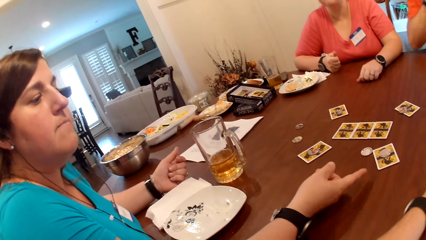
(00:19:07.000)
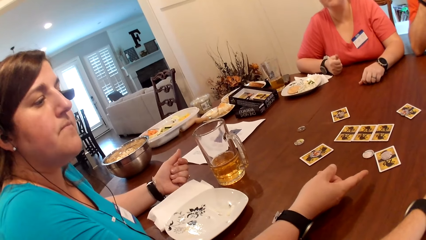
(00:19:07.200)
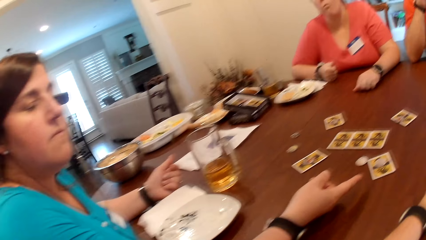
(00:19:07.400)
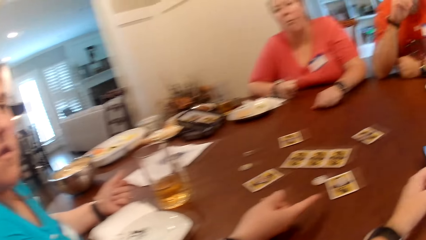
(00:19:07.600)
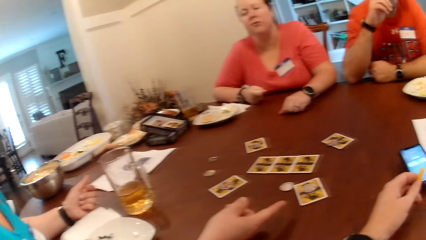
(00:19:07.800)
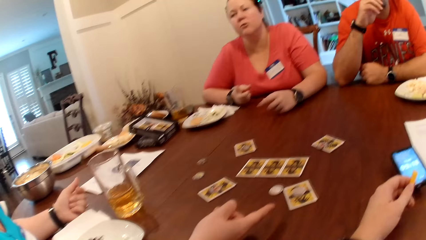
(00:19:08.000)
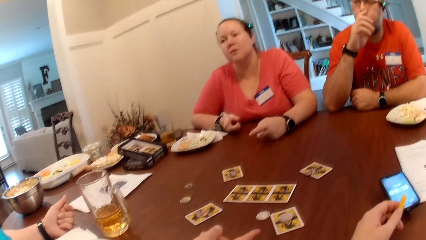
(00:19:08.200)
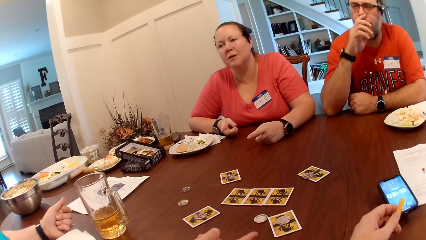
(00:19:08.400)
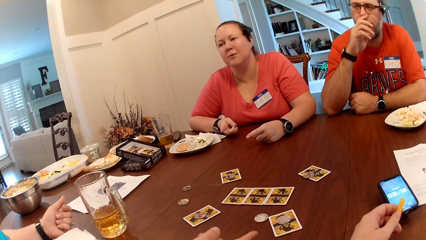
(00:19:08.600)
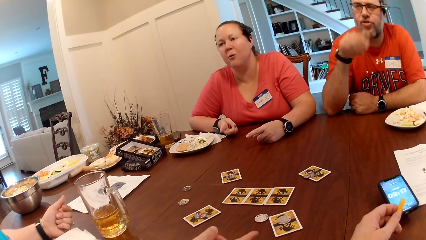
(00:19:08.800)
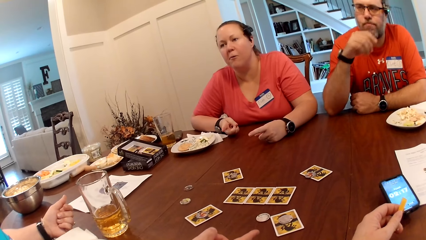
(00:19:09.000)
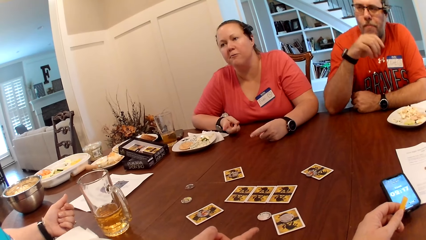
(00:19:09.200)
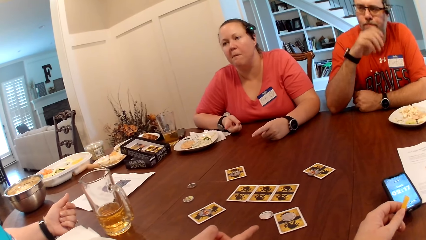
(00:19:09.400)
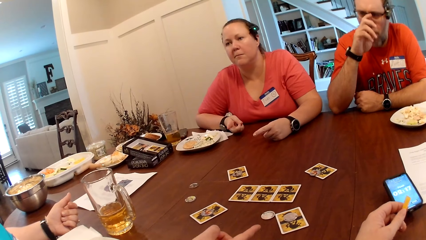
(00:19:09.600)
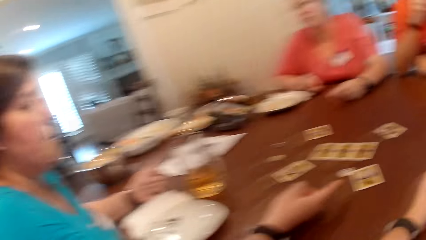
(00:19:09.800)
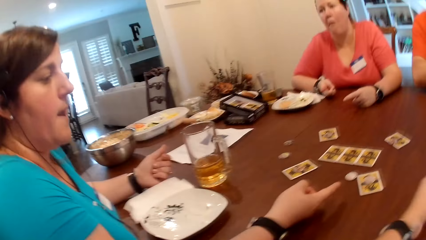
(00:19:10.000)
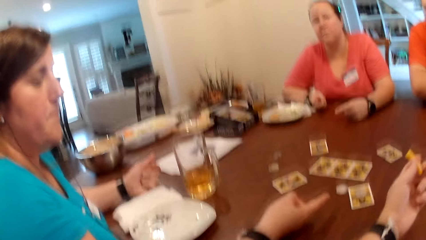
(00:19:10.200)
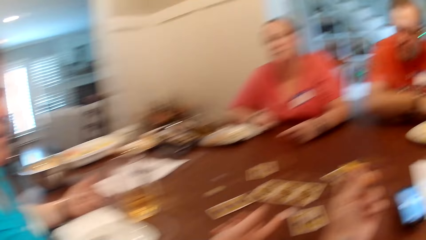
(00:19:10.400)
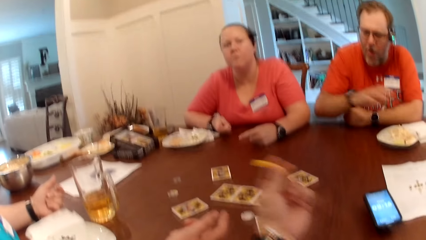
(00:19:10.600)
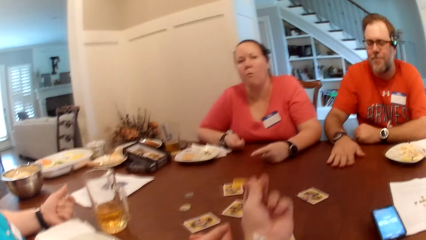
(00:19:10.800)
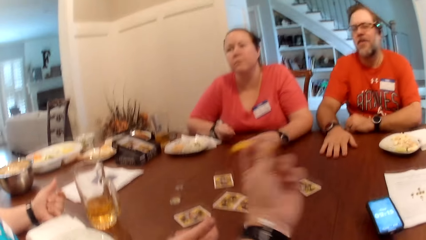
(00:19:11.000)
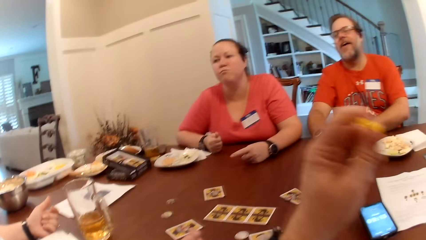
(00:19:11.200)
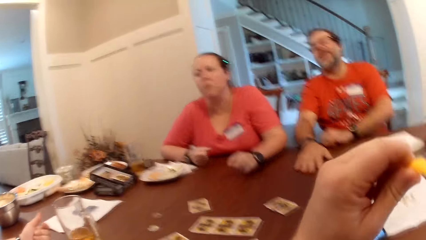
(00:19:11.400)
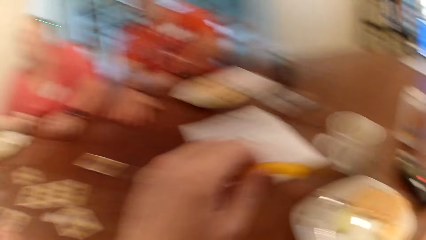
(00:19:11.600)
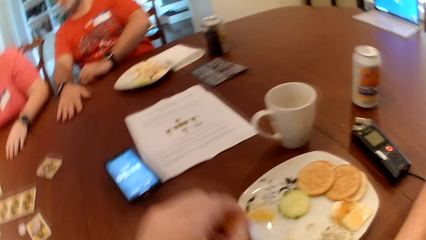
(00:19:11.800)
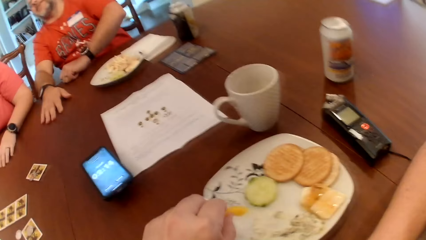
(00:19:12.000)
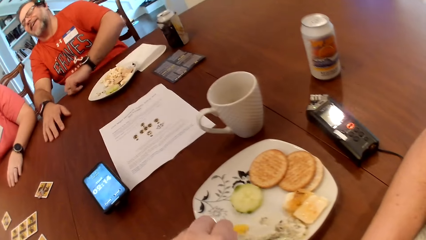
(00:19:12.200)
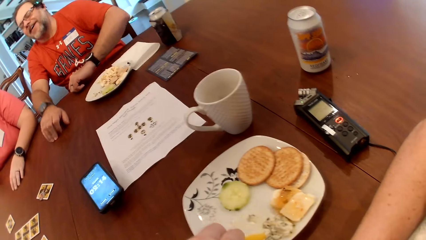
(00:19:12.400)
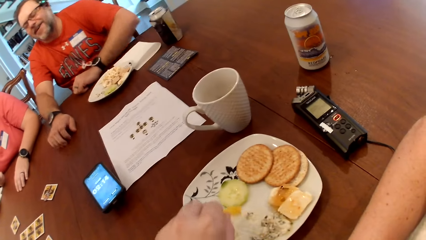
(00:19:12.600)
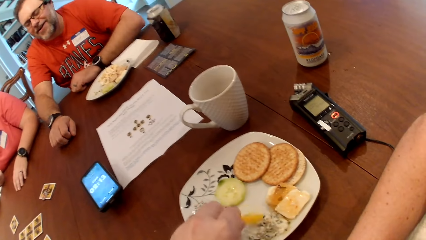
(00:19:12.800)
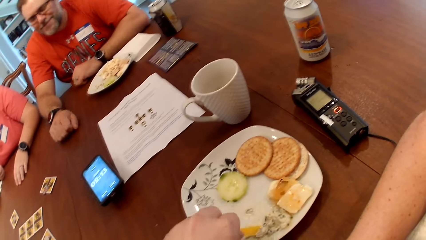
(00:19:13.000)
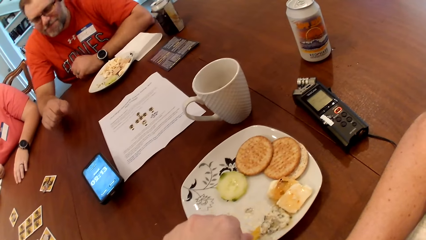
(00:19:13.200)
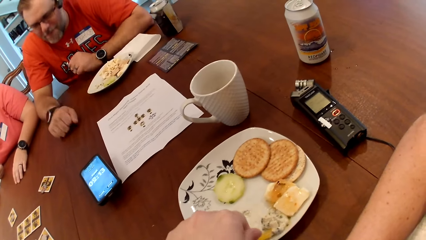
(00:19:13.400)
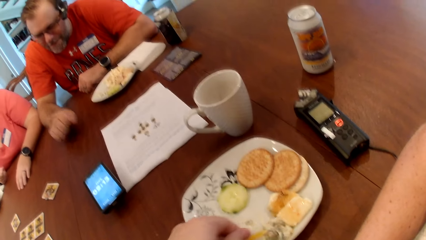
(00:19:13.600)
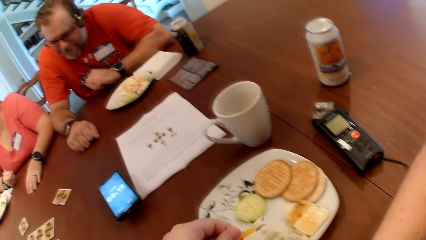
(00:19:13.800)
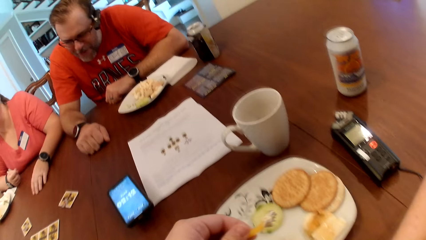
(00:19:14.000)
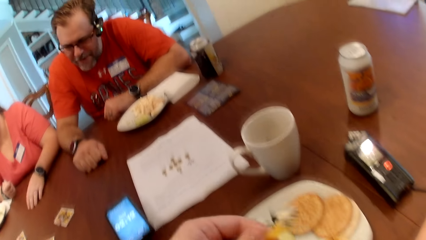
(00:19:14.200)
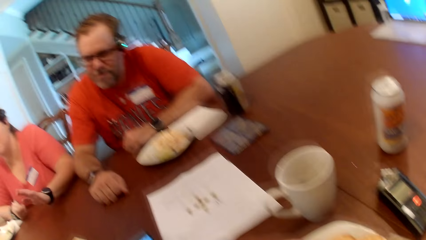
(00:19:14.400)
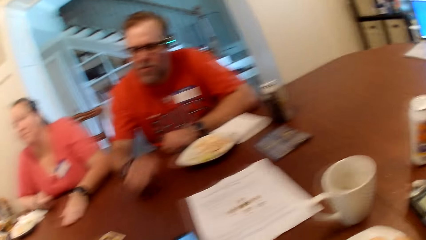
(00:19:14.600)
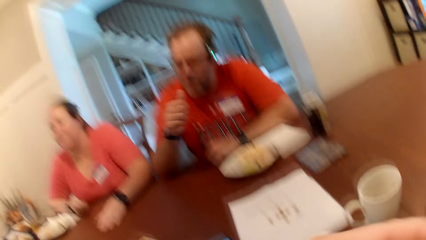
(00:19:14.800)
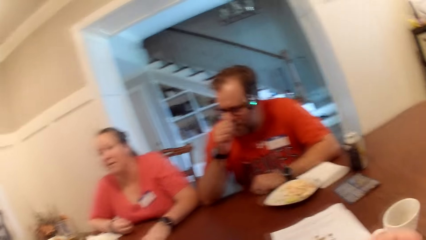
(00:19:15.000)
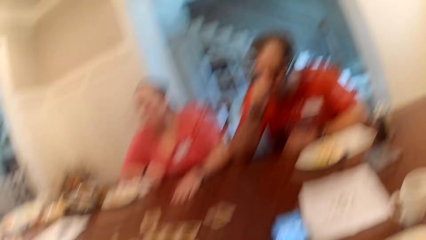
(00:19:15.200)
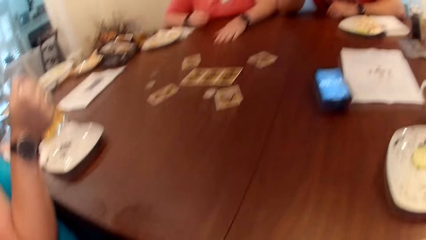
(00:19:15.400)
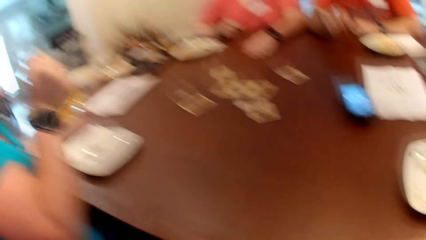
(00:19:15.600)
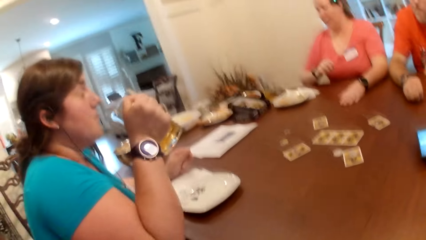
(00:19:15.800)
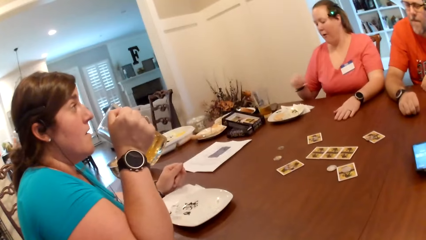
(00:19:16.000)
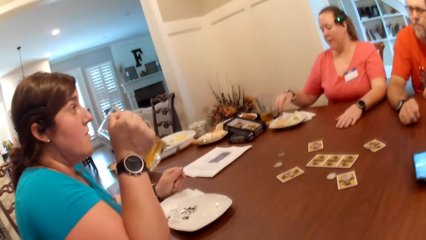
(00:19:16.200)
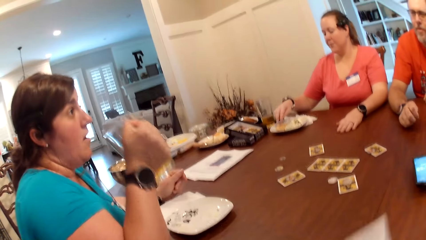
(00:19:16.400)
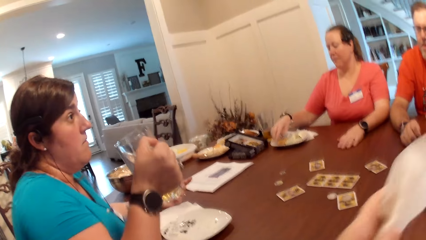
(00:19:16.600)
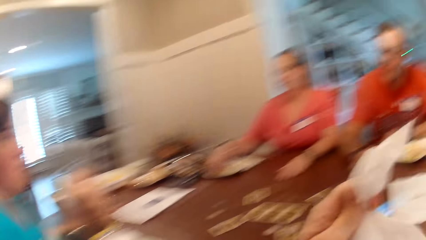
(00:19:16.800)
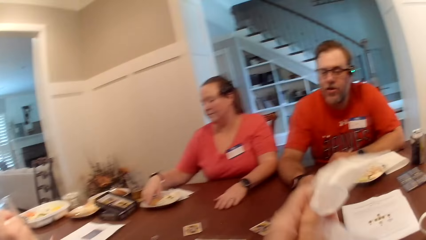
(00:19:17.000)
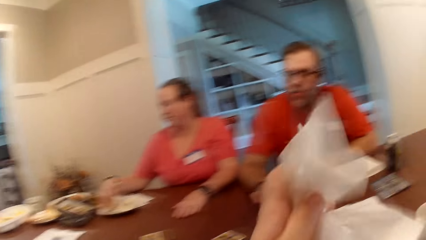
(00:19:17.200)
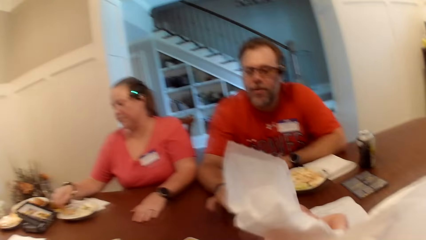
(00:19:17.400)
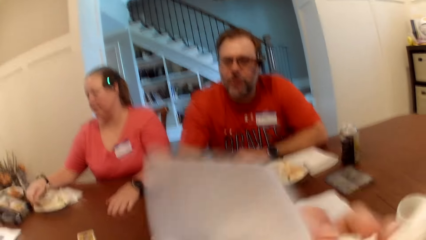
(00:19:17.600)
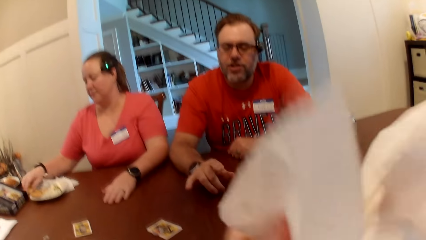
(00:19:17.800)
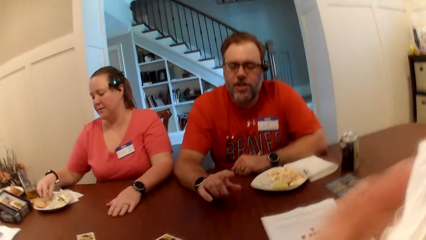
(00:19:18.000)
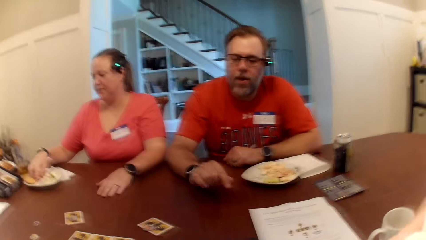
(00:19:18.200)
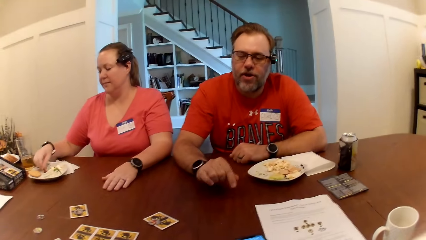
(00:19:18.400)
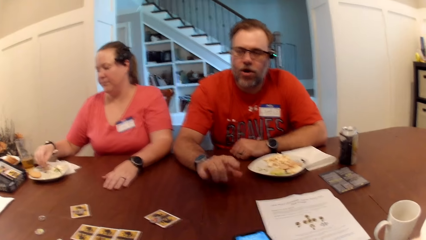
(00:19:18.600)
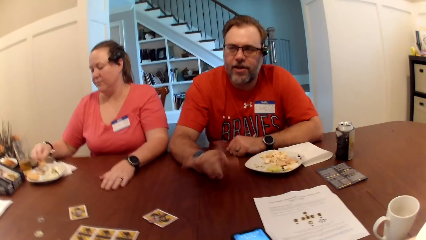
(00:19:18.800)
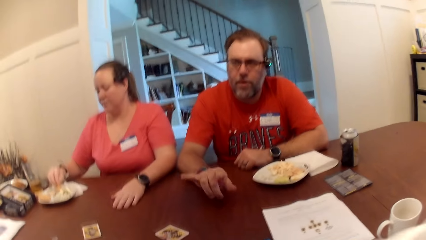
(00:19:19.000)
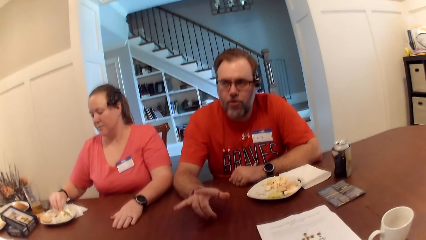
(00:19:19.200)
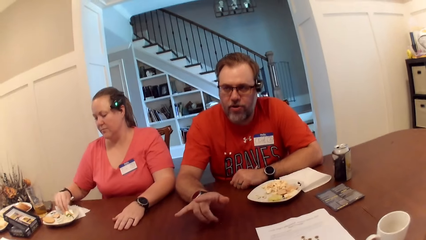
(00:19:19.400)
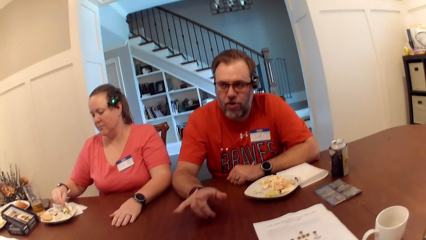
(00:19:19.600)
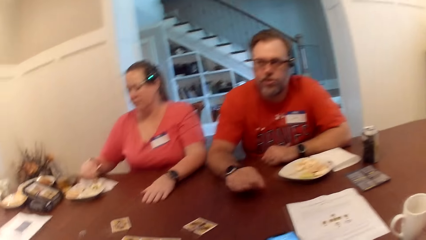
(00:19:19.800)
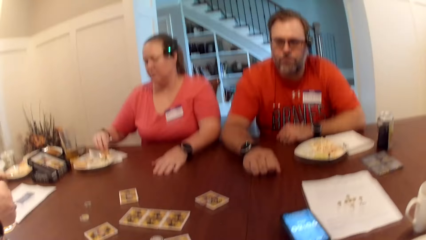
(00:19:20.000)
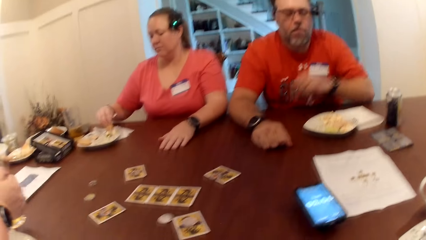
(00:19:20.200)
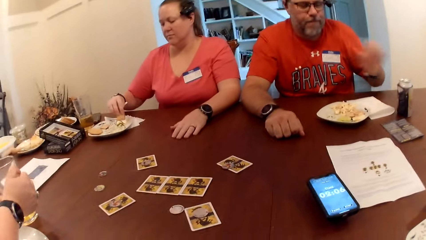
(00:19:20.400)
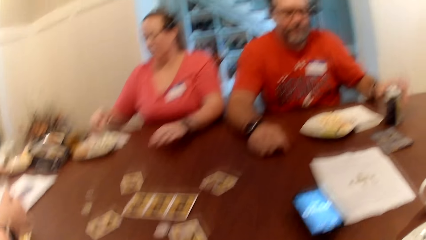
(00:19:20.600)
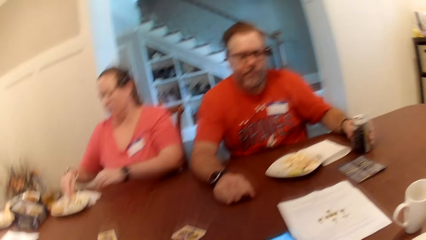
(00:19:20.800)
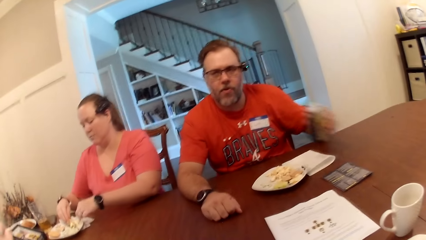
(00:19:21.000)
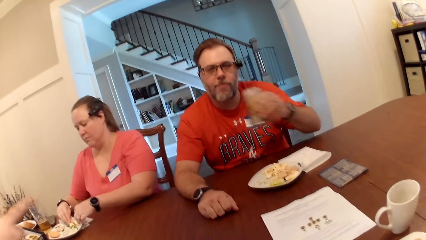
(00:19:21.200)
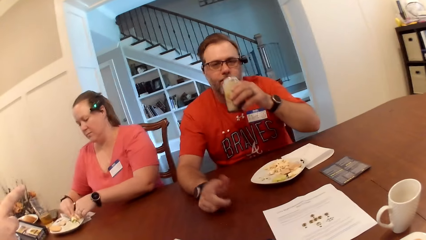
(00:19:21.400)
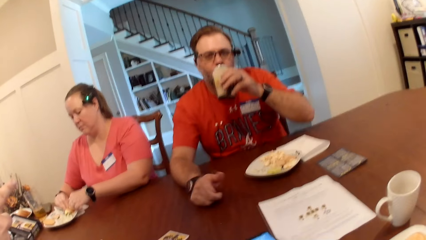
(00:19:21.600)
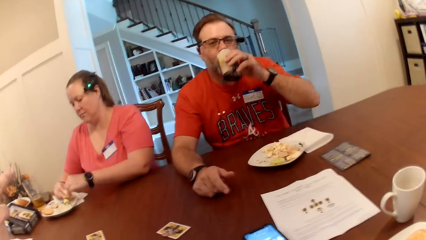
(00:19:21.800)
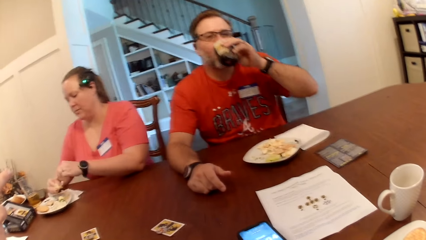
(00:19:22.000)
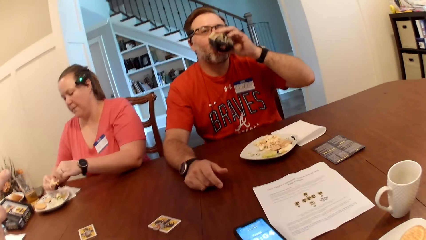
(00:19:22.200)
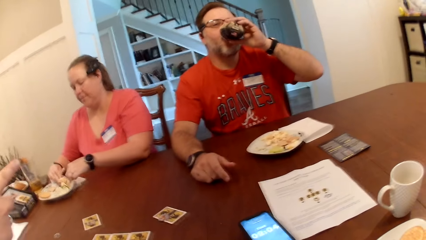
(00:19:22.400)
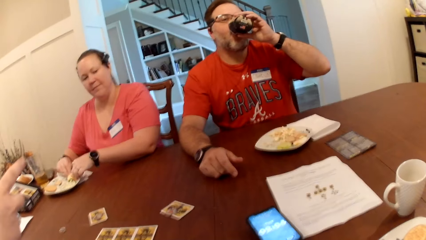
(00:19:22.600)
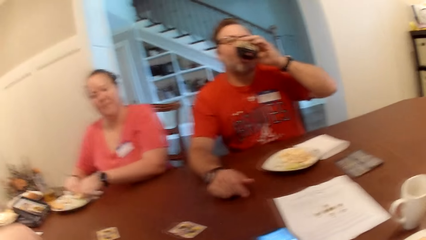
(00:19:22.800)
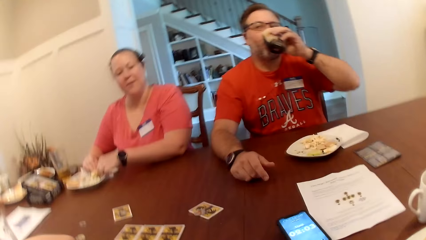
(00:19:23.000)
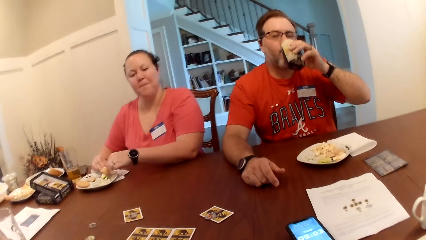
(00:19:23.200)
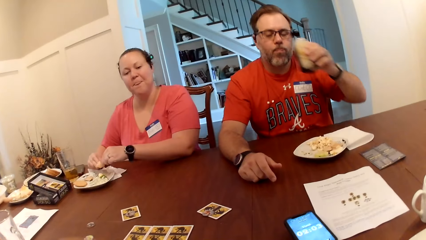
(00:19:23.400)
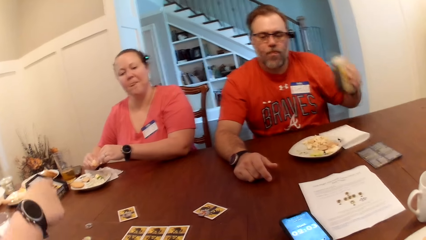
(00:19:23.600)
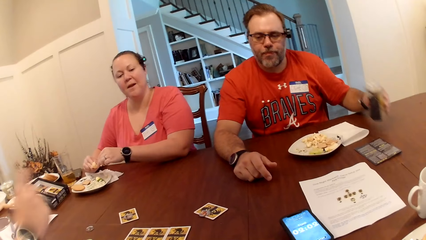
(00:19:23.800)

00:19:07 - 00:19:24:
The camera wearer eats something. A woman picks up the glass cup on the table with her right hand. The camera wearer looks around. He holds a tissue paper in his hands. The woman puts the glass cup in her left hand on the table. A man picks up a can drink on the table with his left hand. The man drinks from the glass cup in his left hand. Another woman picks food from the plate on the table with her hands into her mouth.
